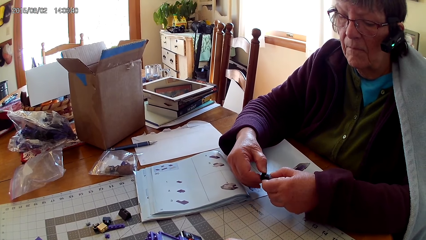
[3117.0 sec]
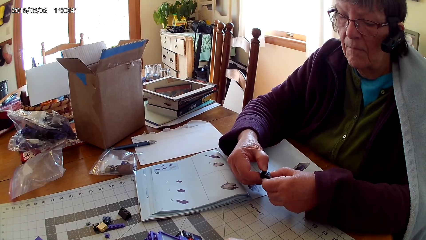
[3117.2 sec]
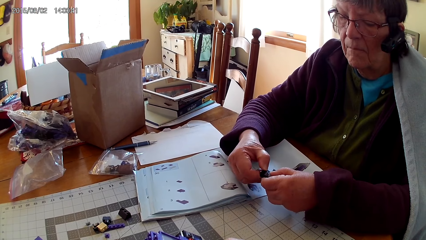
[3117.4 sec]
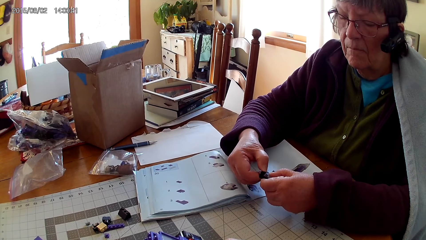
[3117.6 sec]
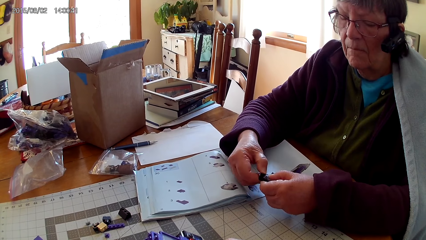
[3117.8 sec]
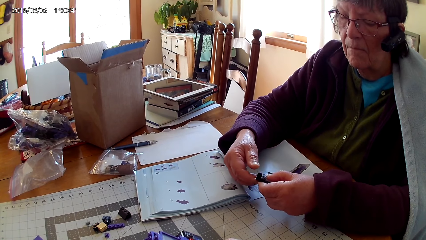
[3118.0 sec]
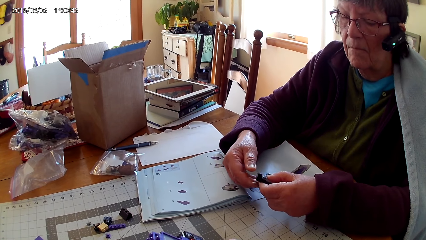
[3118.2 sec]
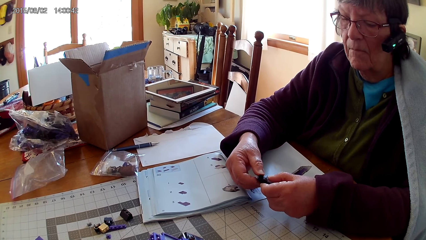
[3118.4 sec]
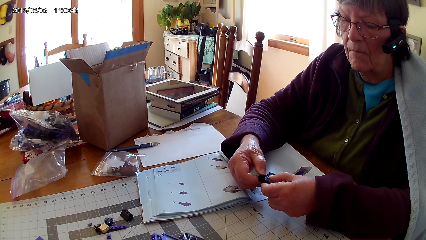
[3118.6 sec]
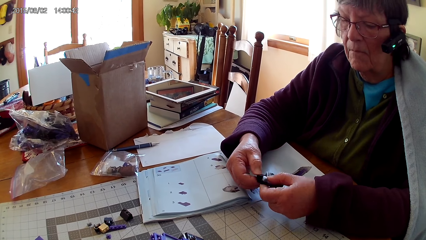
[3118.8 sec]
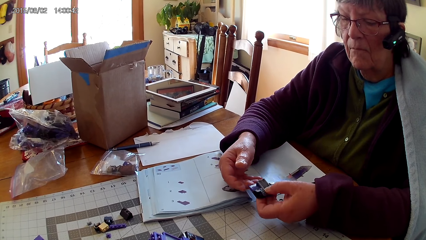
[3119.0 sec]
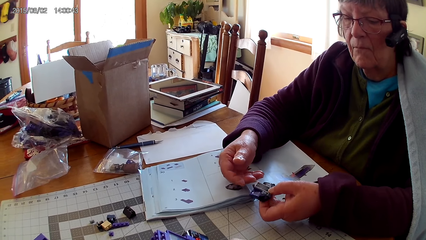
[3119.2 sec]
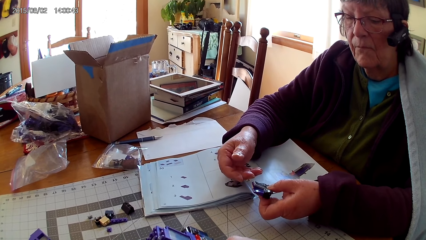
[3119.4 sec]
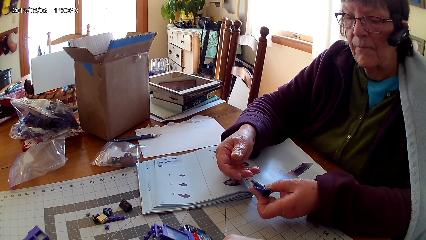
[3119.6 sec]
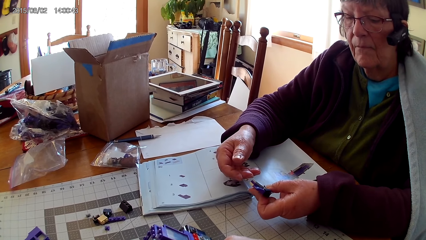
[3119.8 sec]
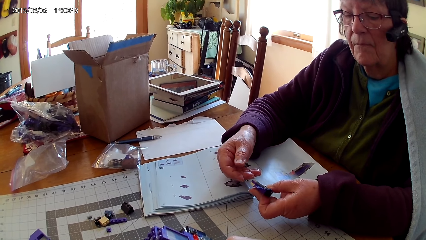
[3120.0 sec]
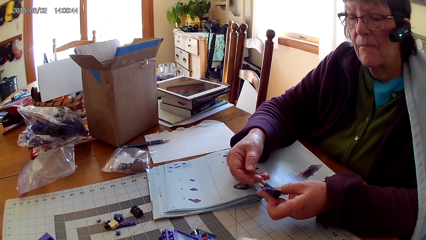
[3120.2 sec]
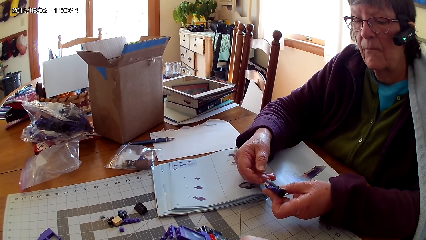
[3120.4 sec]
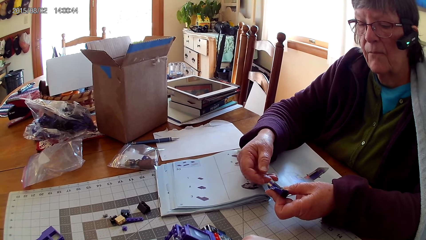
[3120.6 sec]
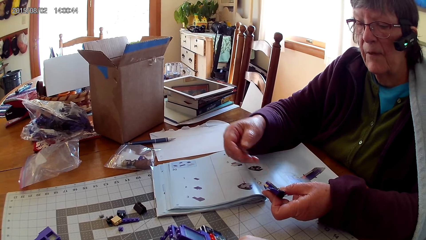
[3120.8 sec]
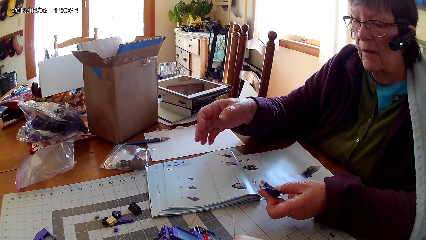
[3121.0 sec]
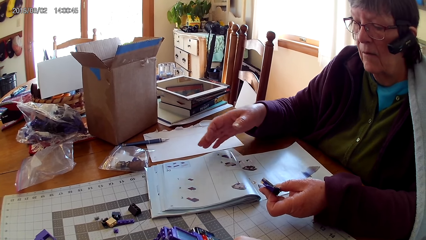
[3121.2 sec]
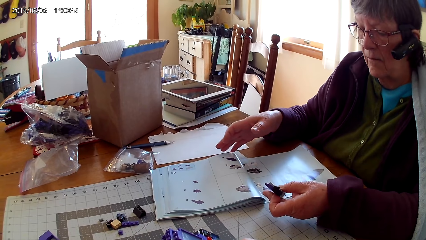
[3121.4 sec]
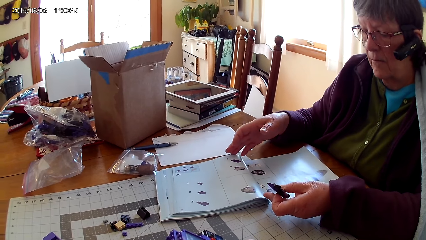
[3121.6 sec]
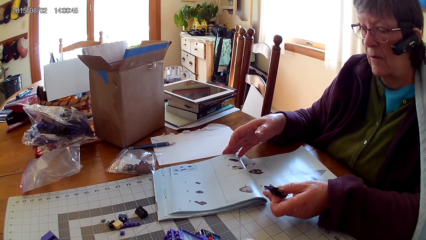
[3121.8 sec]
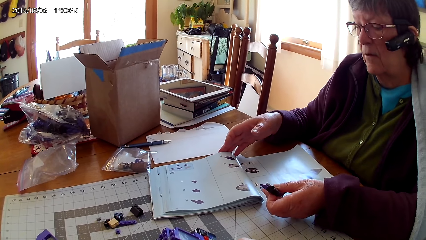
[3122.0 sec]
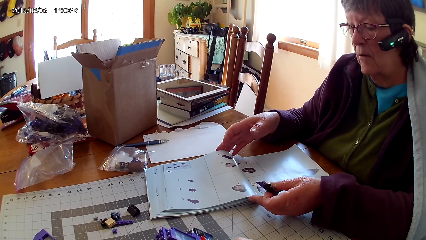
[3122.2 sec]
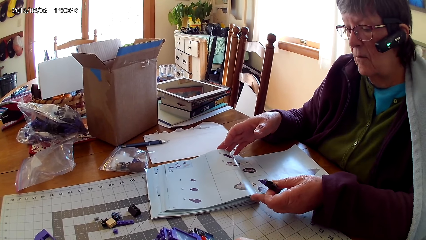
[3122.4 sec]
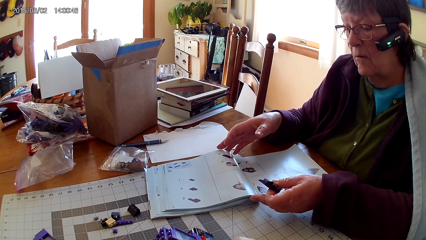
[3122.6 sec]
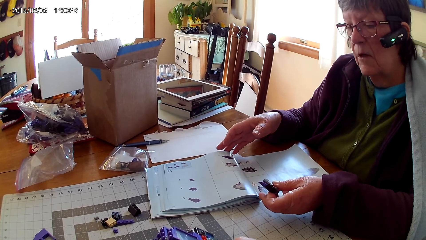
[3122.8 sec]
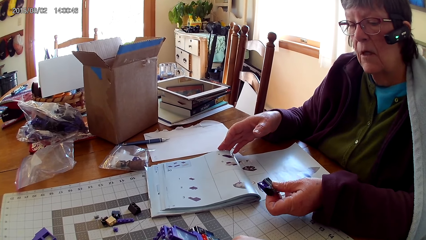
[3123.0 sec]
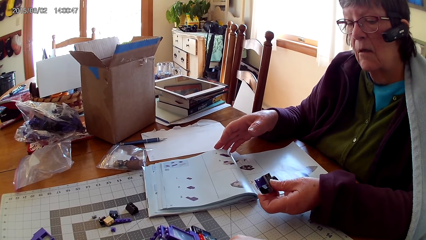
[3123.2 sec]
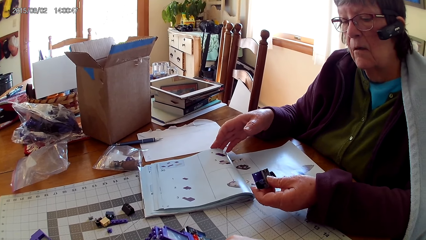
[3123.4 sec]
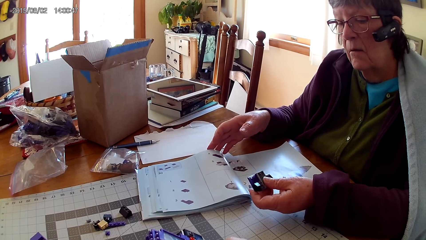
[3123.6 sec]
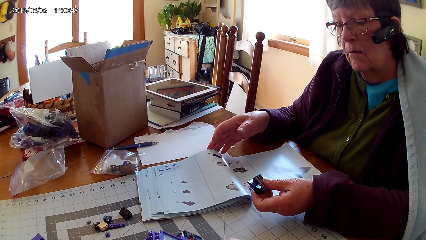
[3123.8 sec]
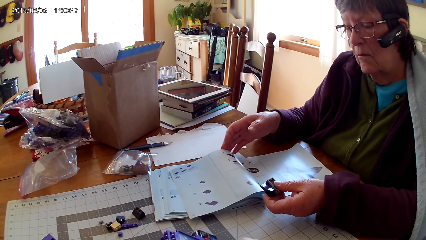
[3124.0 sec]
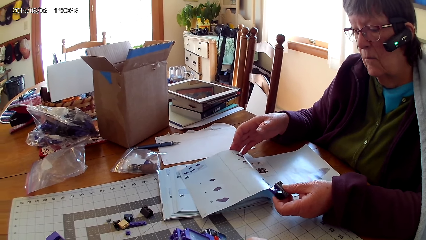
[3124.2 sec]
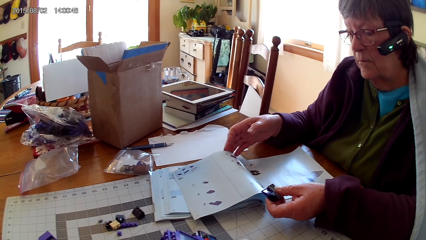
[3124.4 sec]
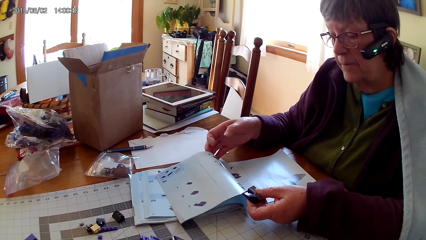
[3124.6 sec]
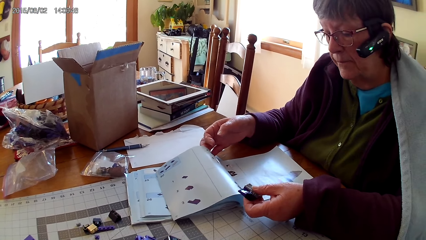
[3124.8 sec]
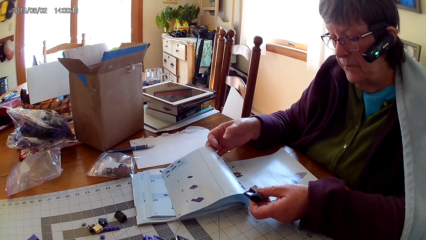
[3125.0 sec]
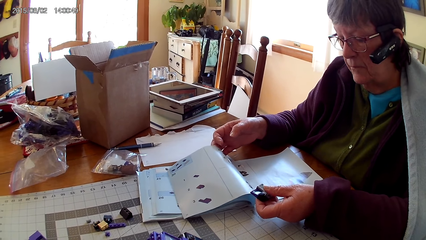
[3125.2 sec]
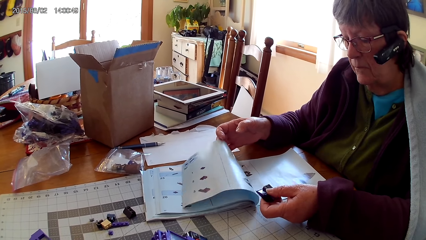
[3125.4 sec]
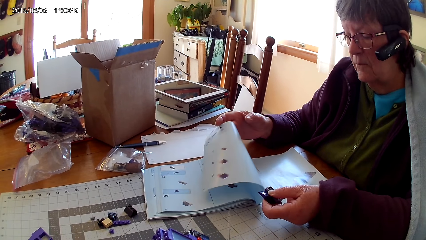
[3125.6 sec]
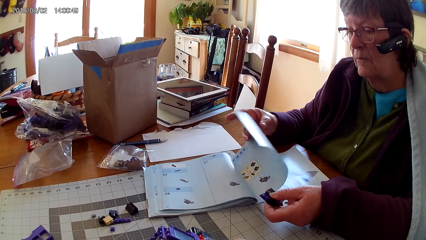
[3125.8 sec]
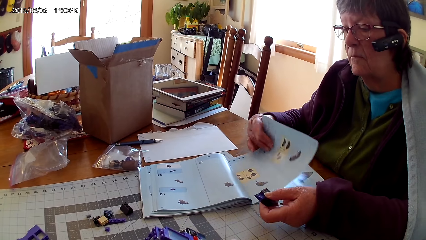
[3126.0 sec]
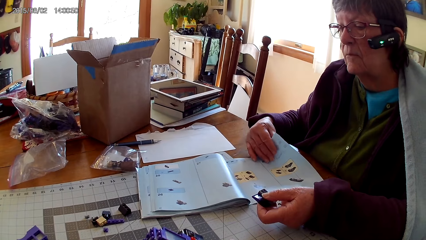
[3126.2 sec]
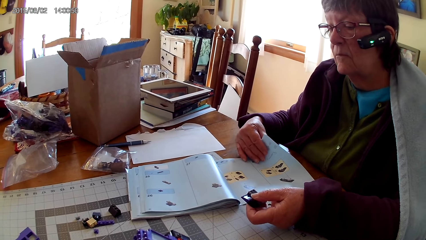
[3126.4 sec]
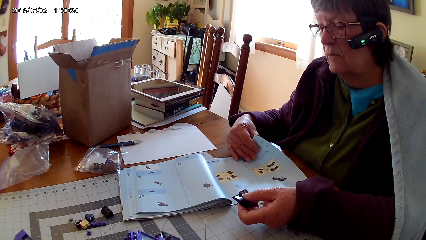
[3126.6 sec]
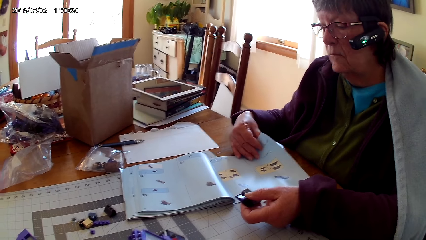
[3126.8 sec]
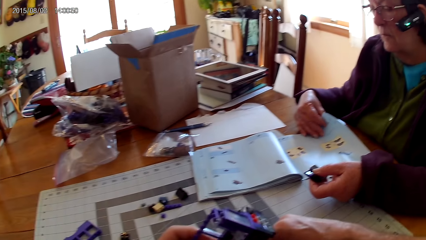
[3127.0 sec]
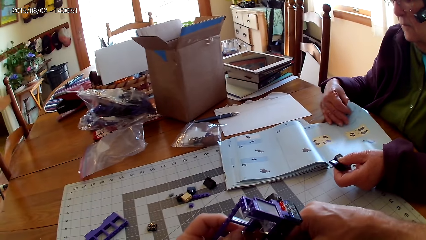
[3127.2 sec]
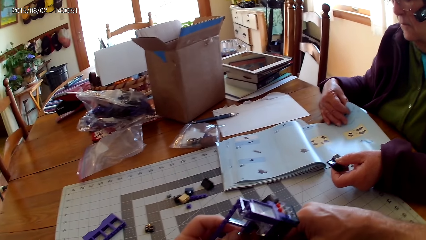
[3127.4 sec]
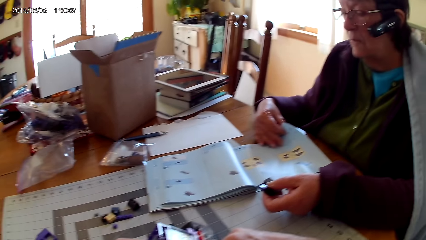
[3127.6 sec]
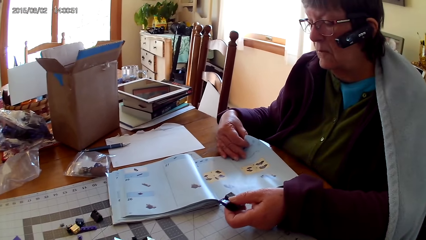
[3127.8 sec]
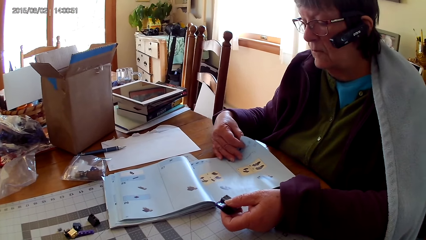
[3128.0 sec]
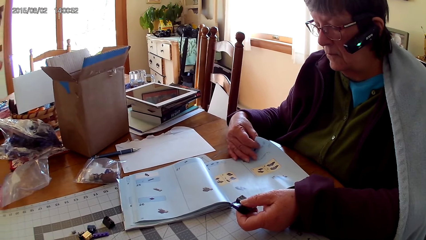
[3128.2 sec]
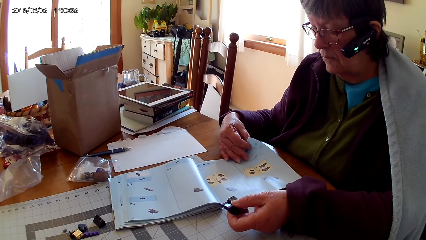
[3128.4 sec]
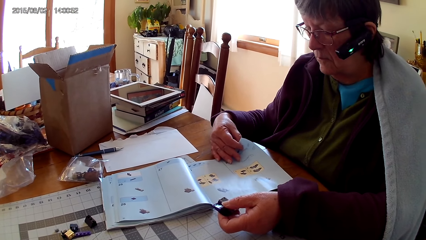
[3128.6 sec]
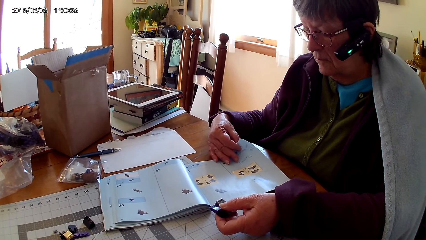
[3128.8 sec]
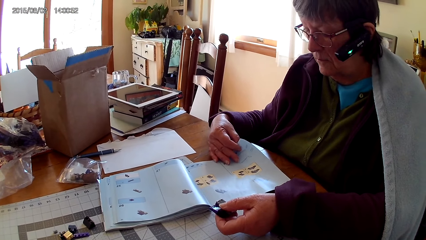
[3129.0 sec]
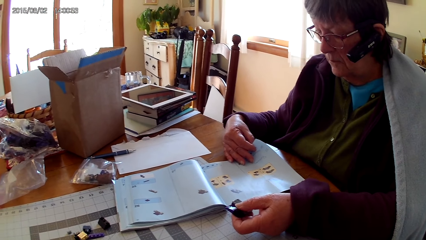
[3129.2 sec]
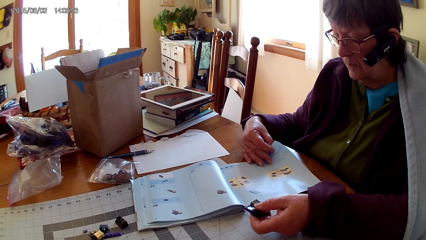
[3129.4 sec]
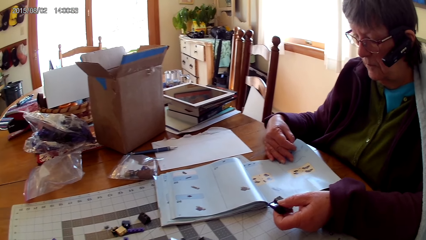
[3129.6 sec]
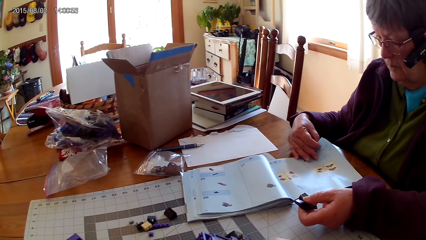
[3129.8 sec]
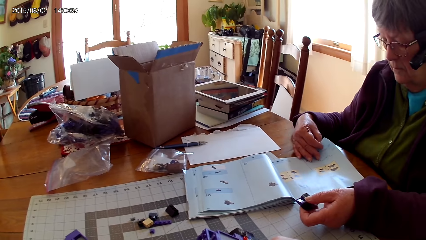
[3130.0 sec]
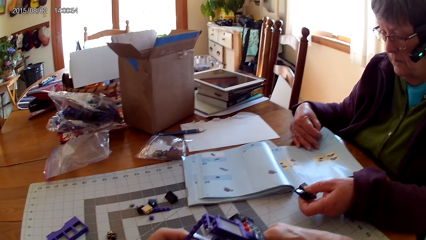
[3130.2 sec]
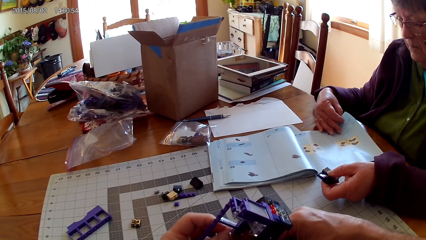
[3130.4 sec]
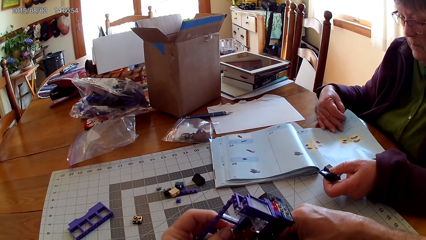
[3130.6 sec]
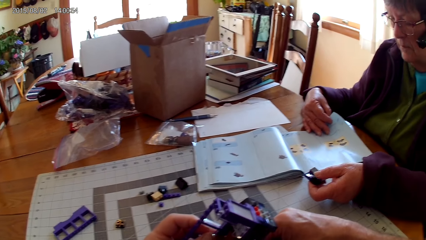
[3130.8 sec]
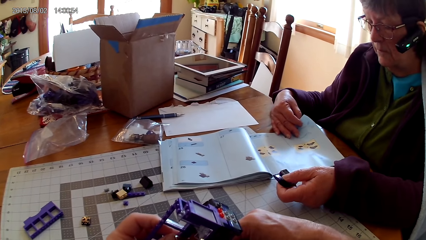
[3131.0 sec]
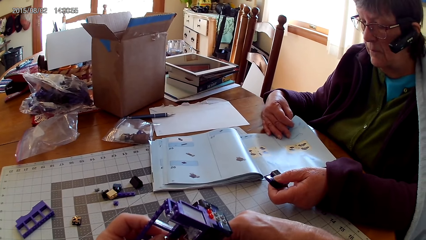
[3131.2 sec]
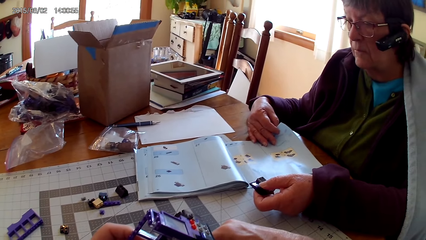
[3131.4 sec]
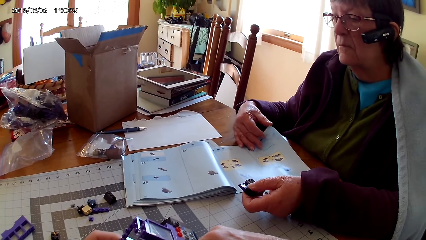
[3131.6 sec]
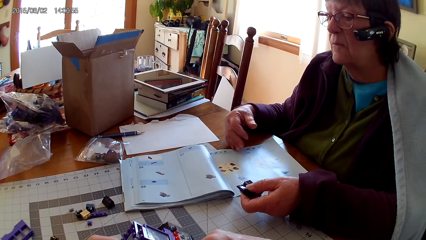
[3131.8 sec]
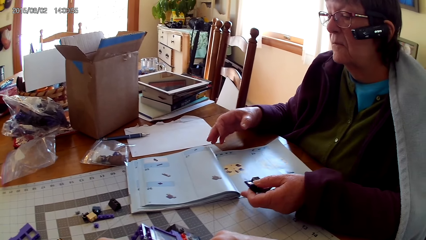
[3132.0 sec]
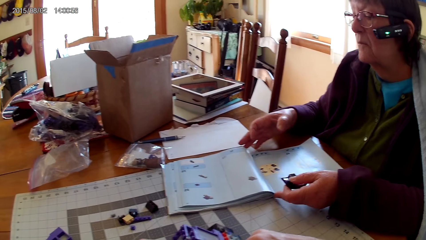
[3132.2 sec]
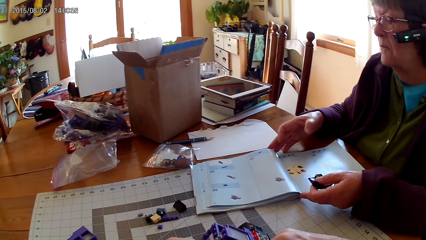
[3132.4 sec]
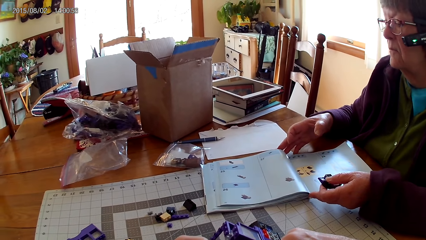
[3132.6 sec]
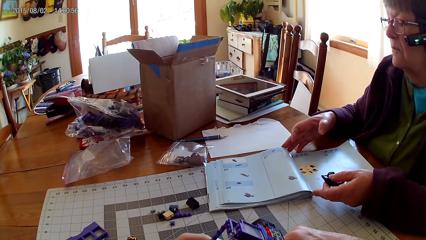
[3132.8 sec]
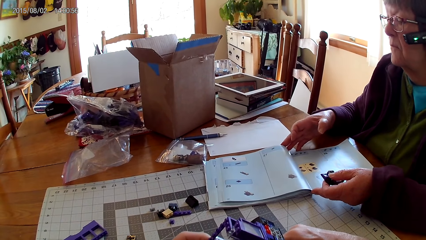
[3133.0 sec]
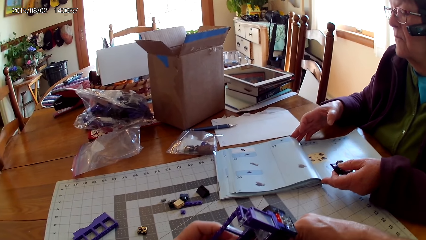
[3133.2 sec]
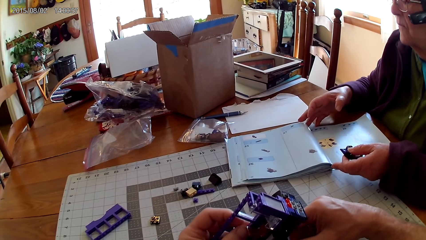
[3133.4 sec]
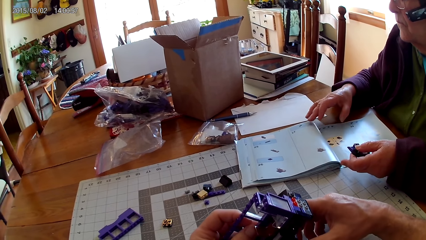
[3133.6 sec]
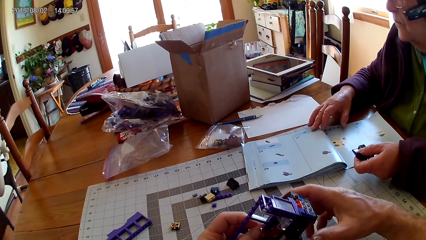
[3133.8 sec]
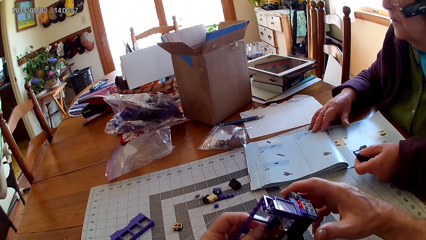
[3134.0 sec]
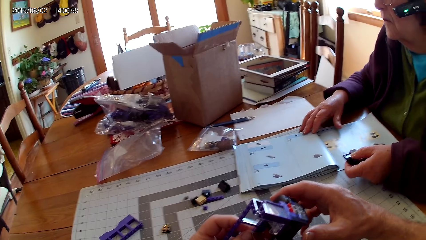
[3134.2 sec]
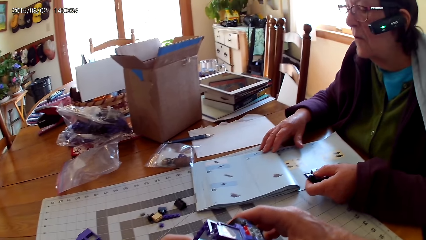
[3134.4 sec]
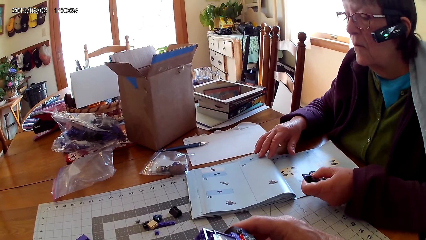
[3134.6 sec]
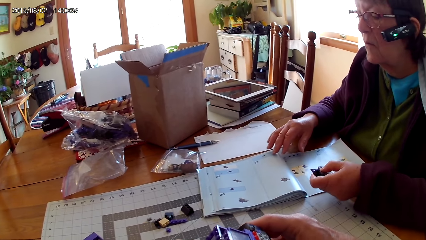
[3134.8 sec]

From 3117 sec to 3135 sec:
A lady inspects a LEGO structure in her hands. The lady looks through pages of a LEGO manual book. The lady holds the book. The lady flips to another page. The lady reads the book.
